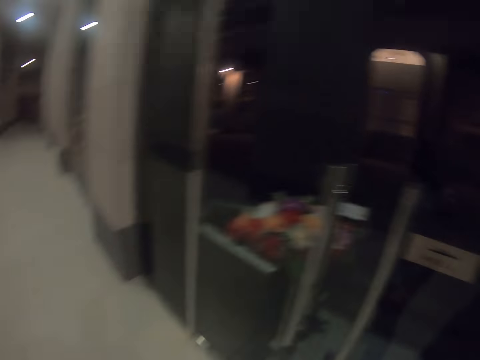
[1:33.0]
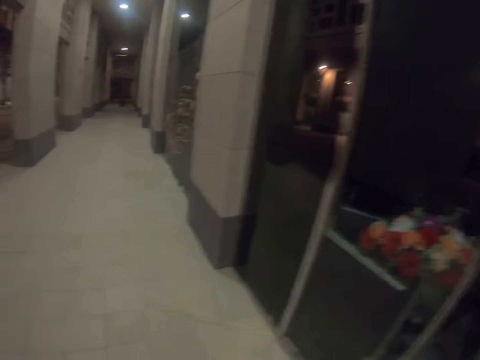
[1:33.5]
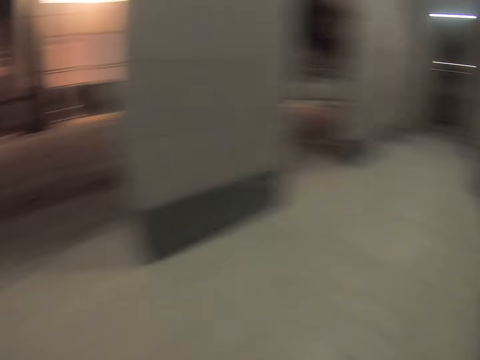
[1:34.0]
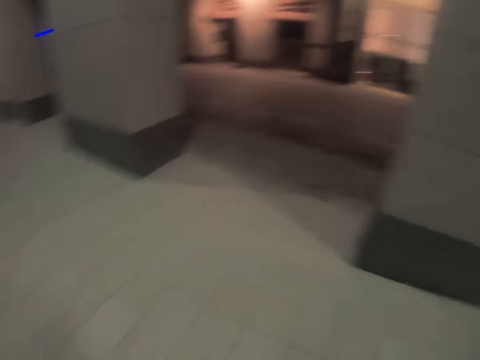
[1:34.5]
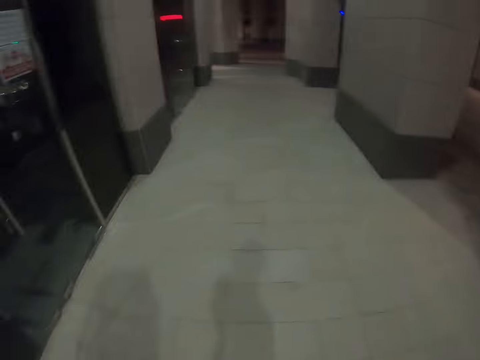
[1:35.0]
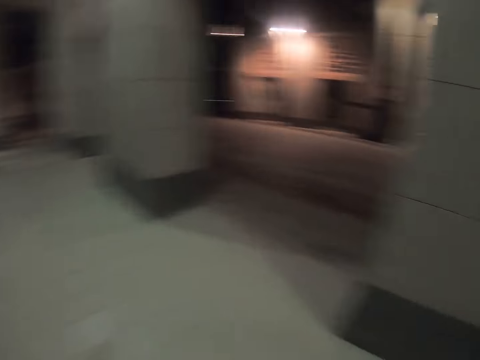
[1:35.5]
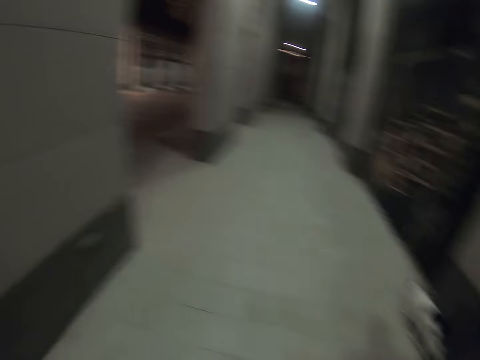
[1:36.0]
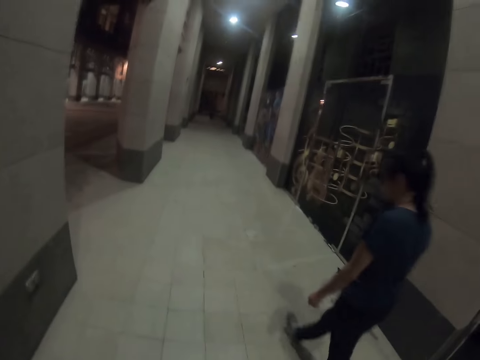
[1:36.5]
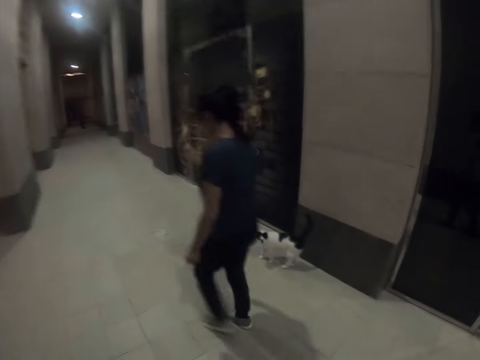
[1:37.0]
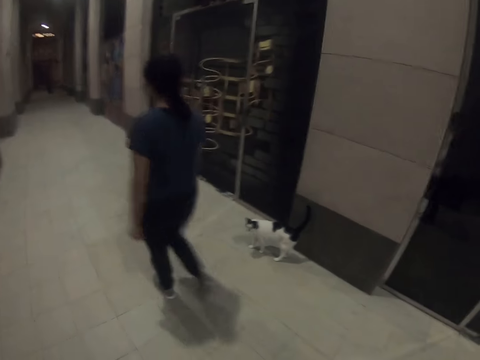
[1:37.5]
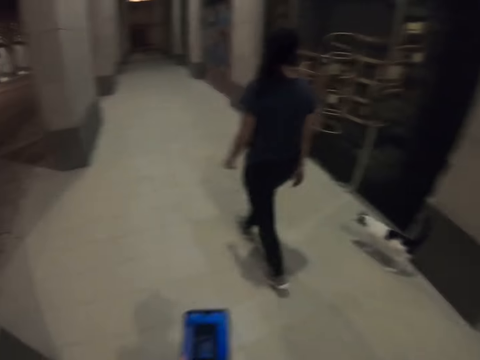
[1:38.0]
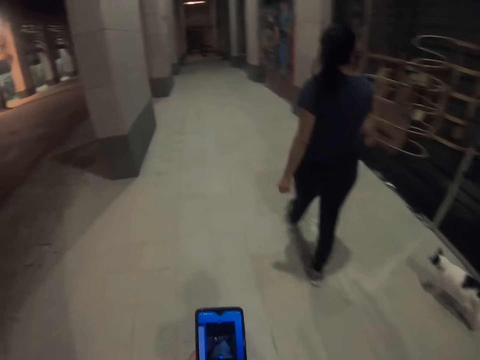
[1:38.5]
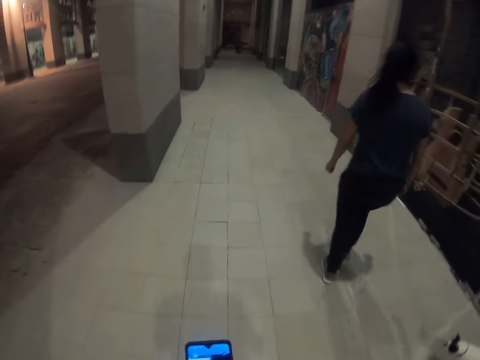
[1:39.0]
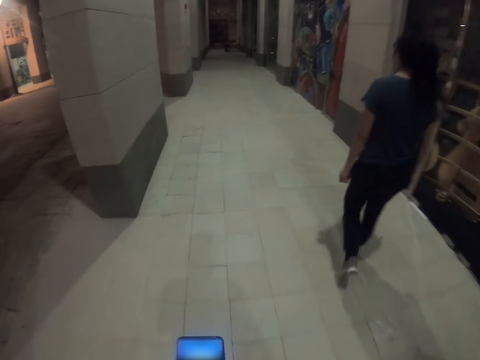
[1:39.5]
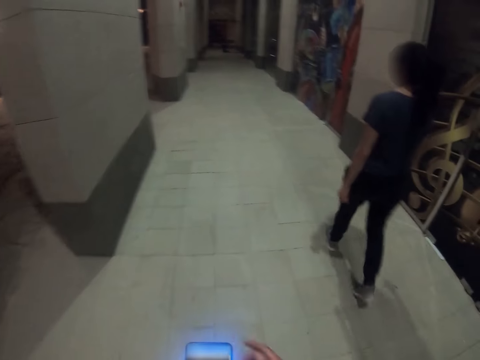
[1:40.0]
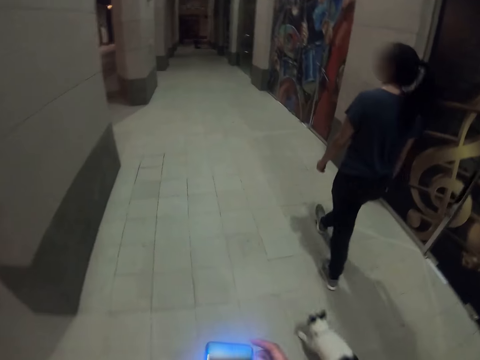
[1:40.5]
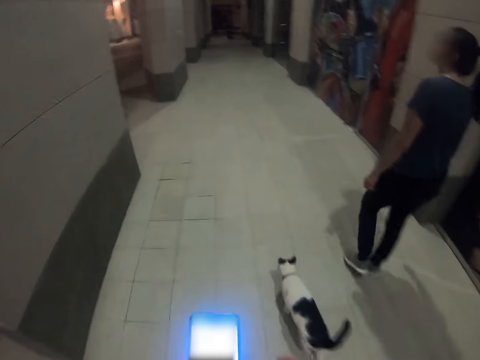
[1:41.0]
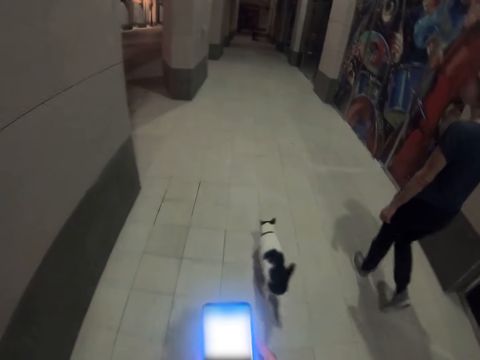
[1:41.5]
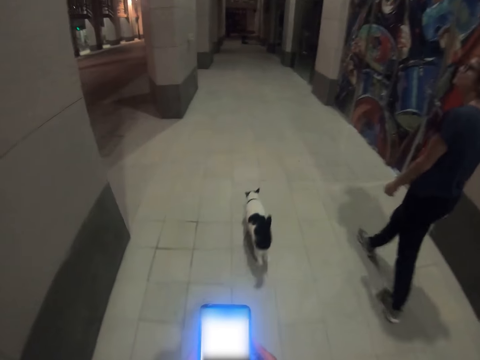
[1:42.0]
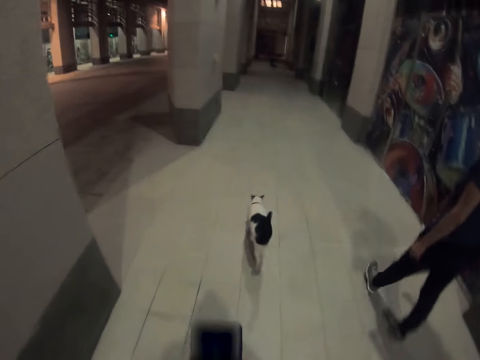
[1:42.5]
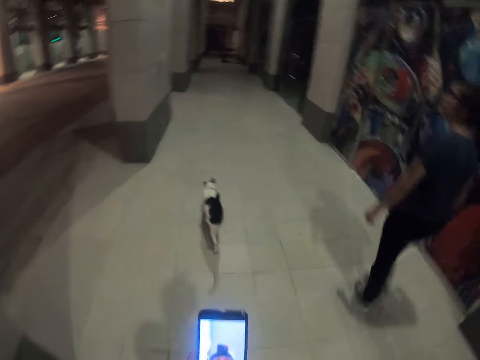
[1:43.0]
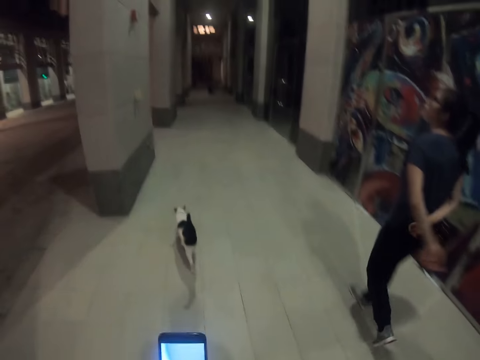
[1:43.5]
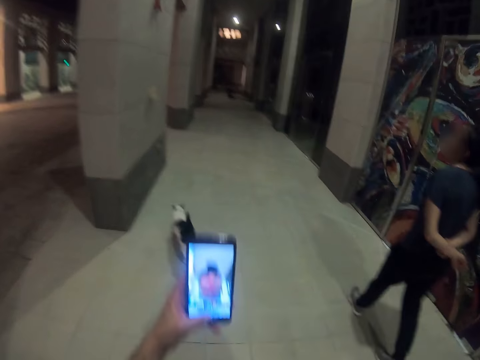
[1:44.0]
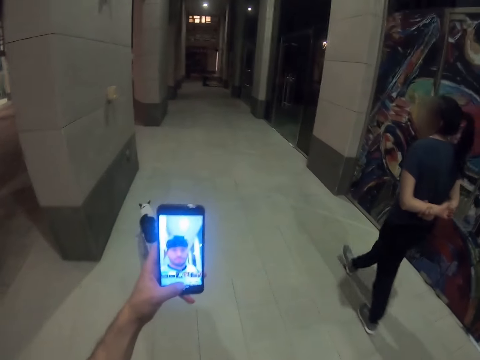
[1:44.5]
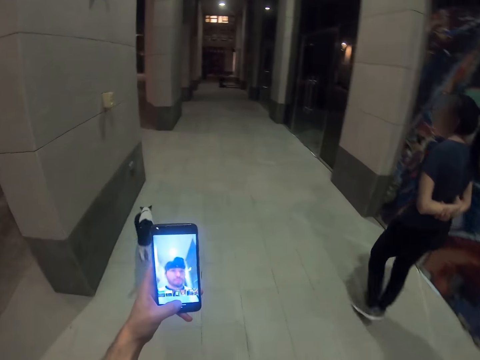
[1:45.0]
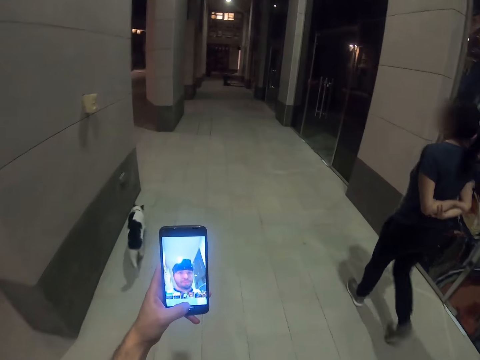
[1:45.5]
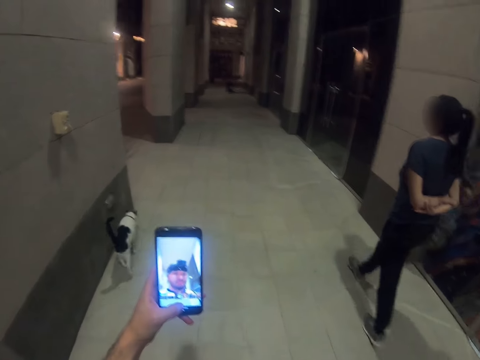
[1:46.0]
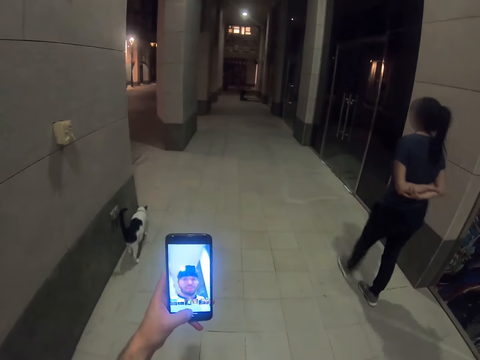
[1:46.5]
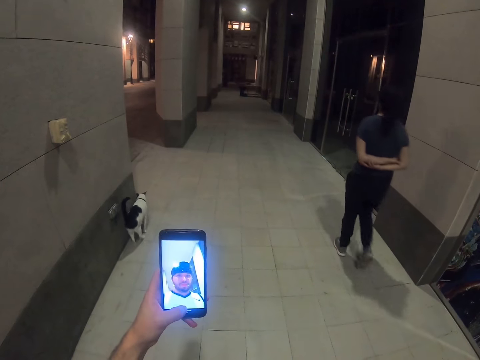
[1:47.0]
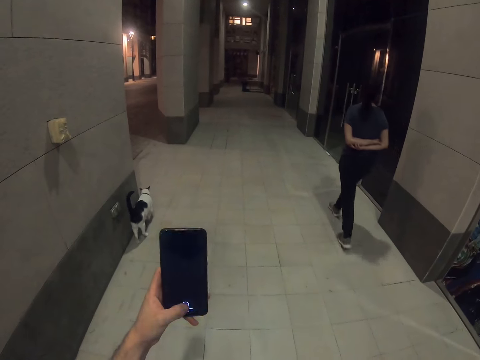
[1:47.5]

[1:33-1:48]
The camera wearer looks around the pavement. A woman walks on the pavement. The camera wearer looks at the phone. They walk on the pavement and record a video with the phone.

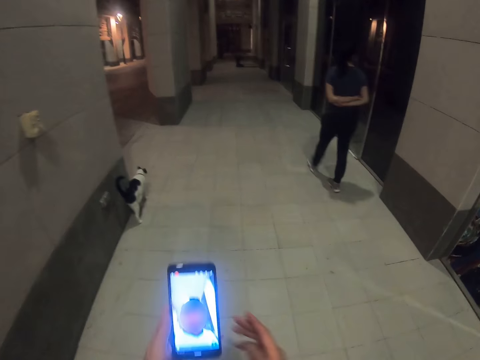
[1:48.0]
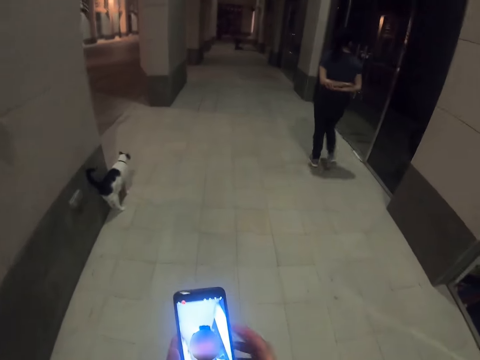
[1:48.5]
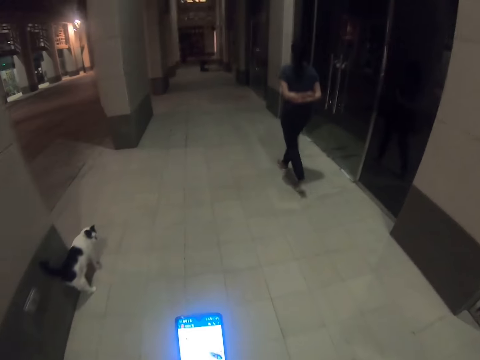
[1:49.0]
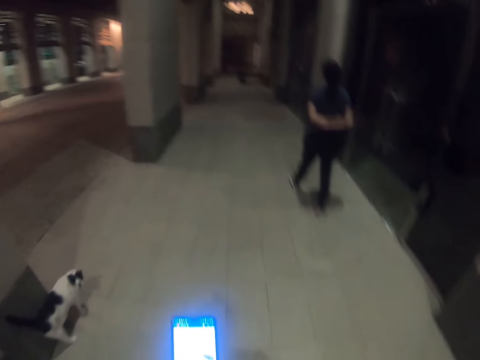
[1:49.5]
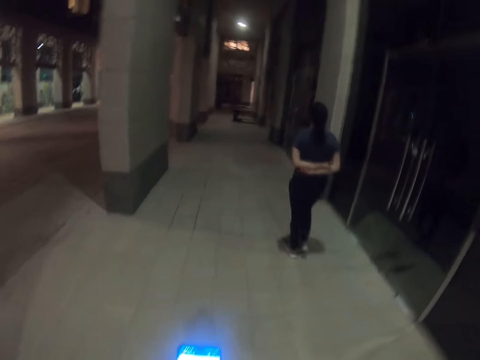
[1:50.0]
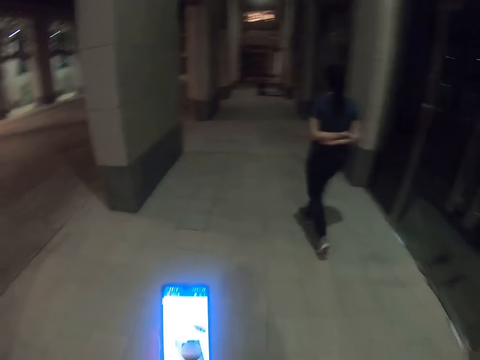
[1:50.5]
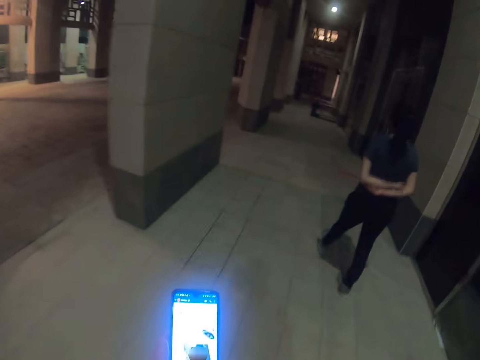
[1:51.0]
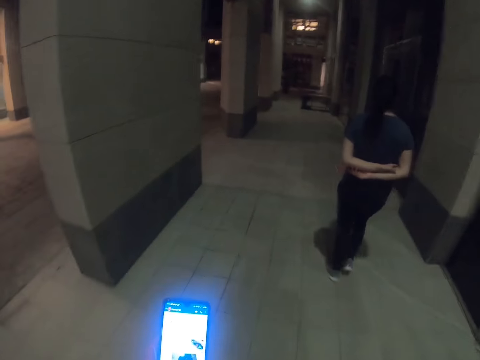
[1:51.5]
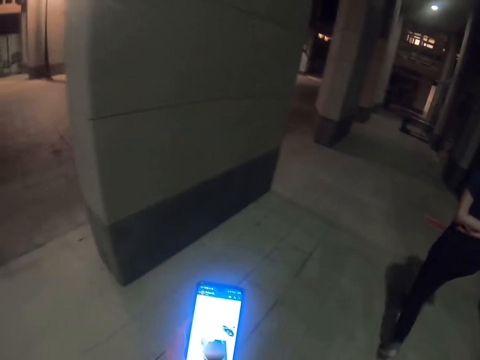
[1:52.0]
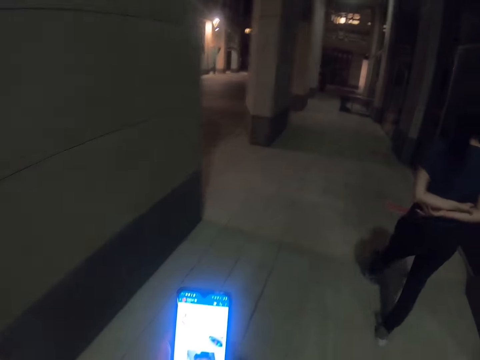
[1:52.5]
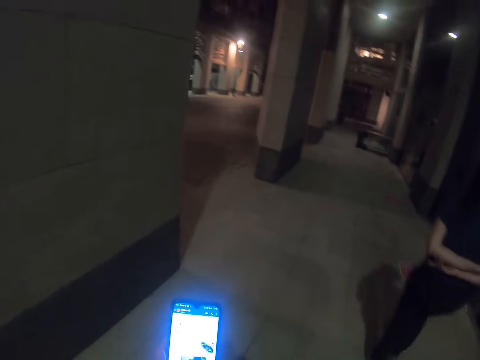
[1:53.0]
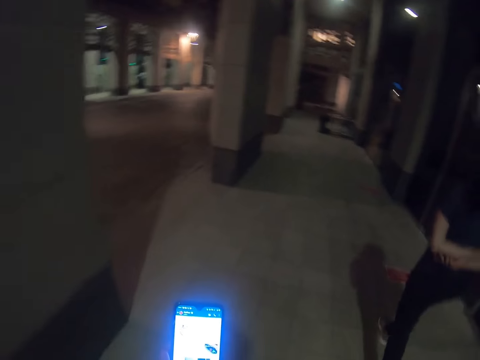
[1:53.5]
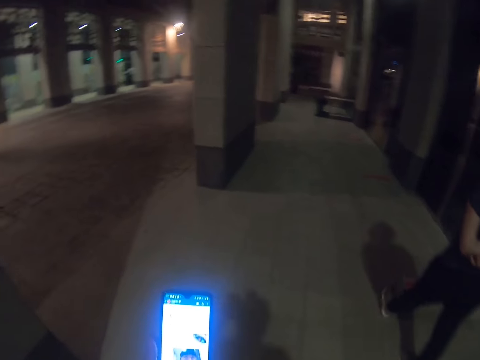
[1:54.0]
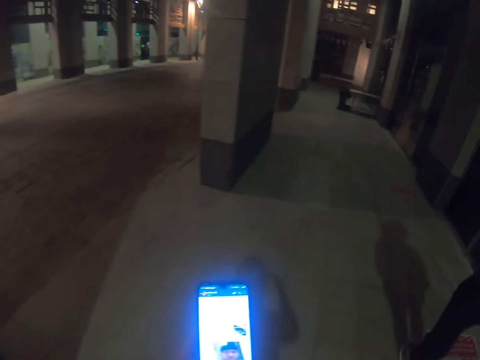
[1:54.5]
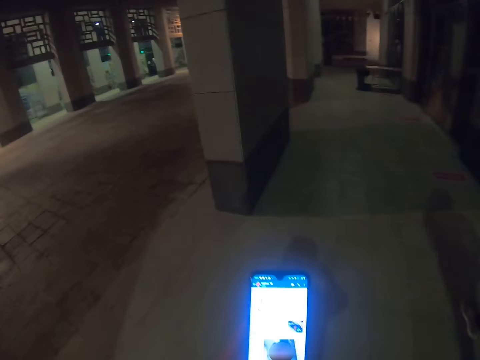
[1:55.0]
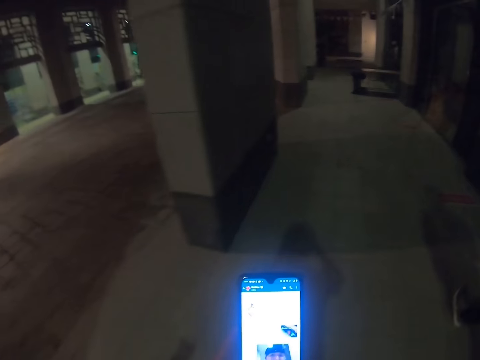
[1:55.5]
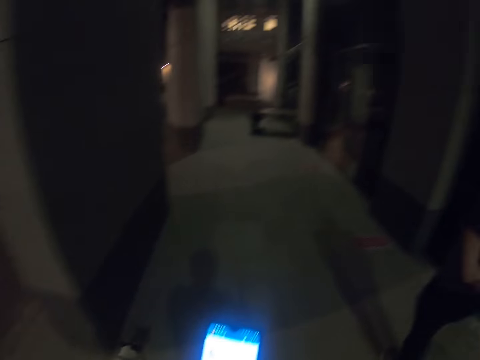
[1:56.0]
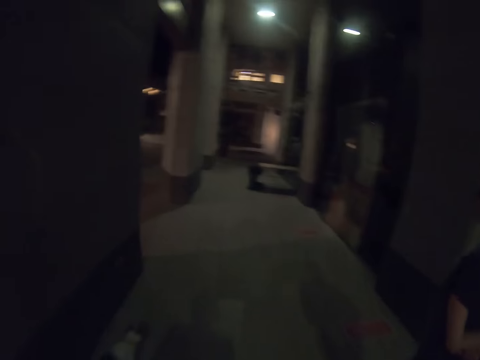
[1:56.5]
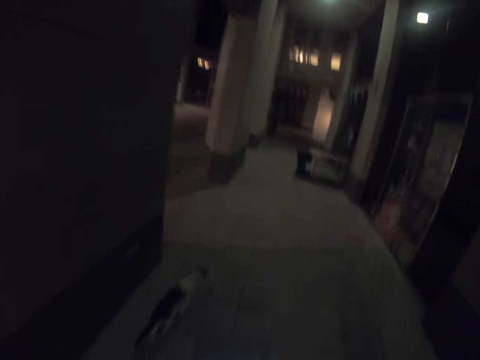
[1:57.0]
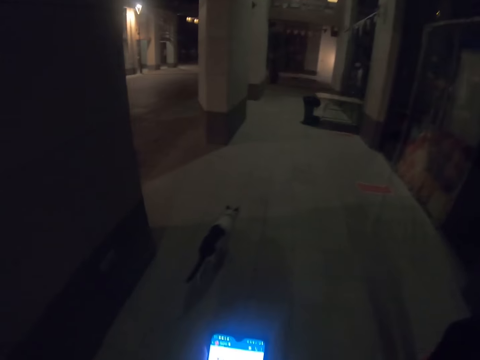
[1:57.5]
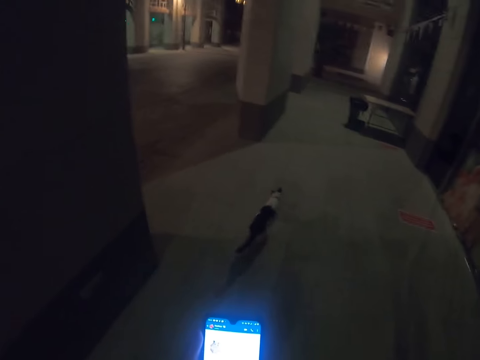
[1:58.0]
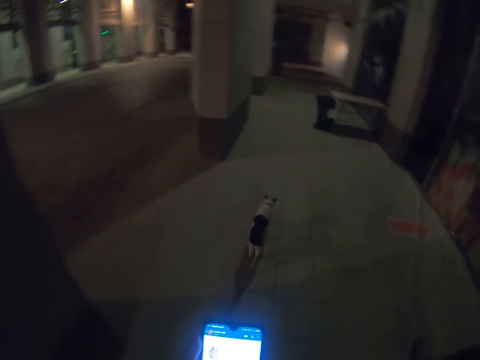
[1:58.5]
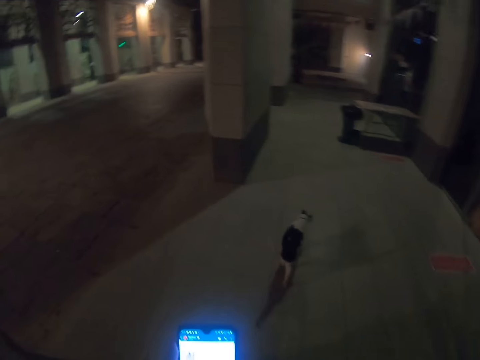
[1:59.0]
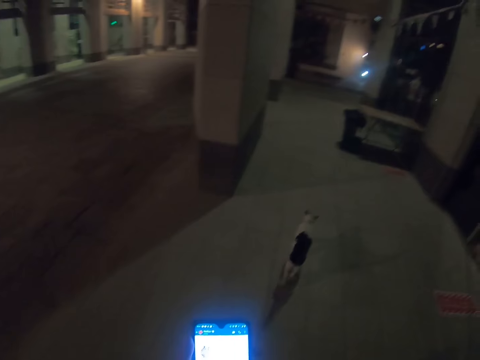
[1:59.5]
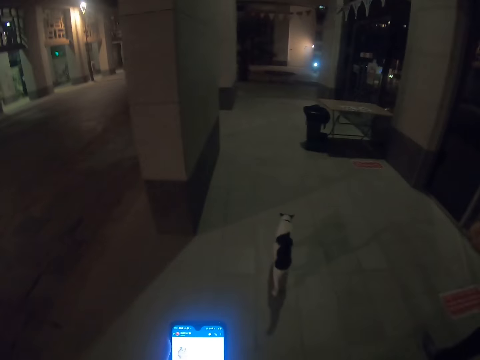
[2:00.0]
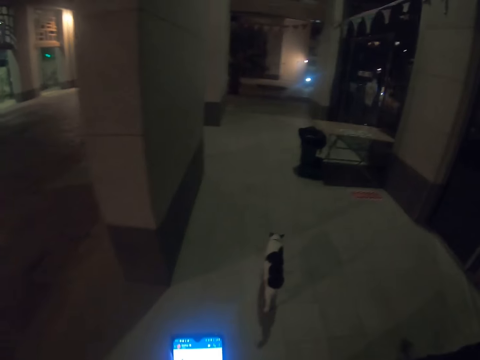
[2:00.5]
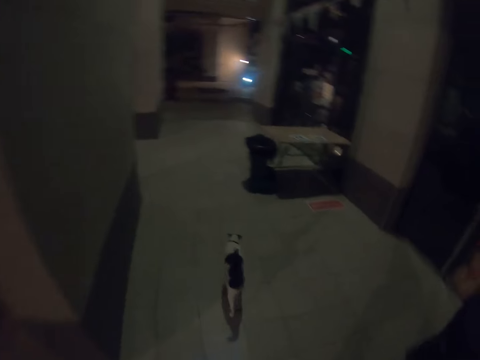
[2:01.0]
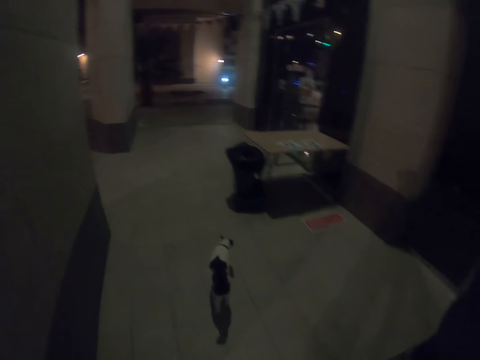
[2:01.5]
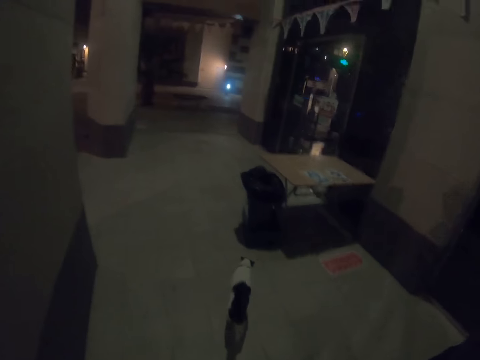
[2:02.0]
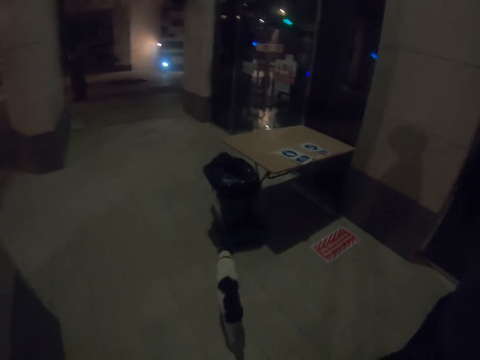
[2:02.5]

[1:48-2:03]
The camera wearer walks on the pavement. They operate the phone. They walk on the pavement.
